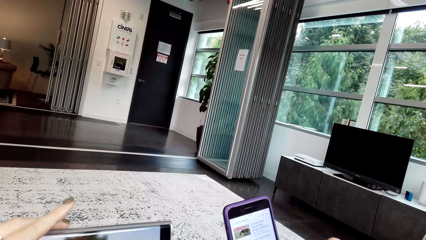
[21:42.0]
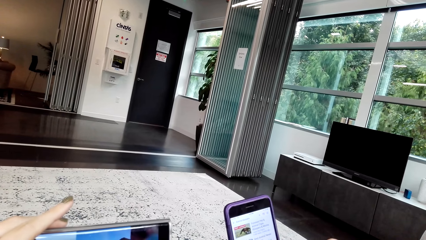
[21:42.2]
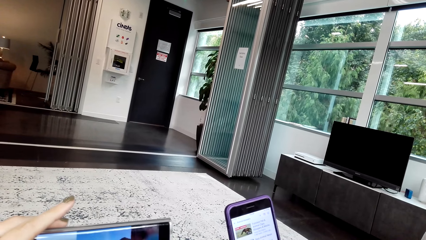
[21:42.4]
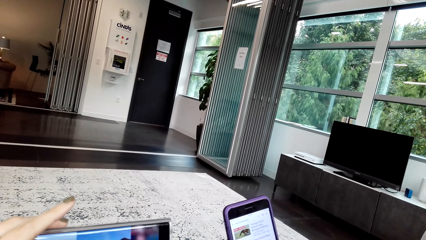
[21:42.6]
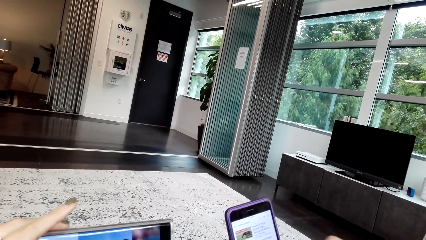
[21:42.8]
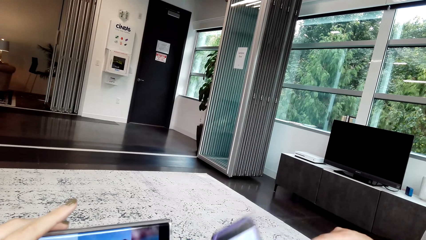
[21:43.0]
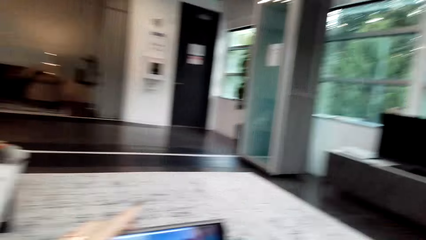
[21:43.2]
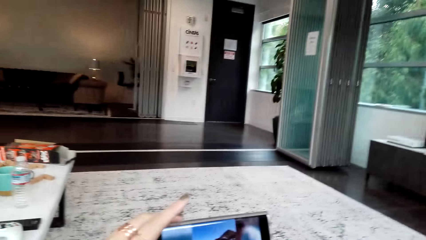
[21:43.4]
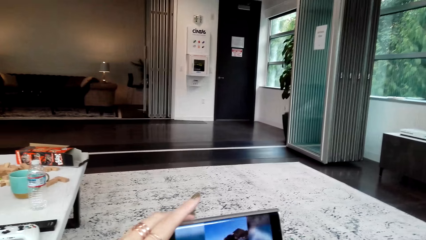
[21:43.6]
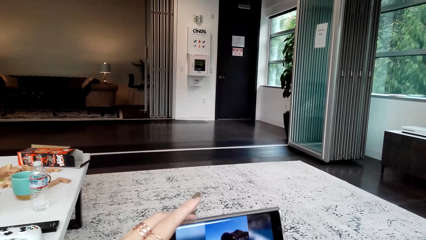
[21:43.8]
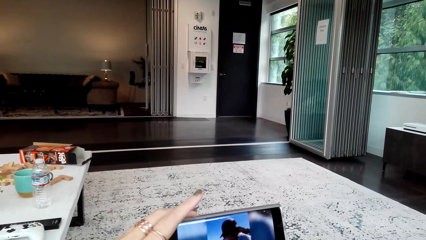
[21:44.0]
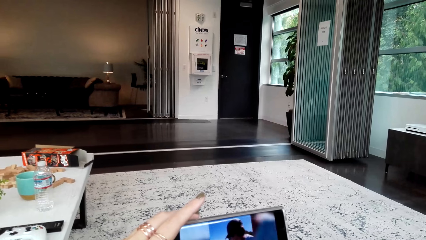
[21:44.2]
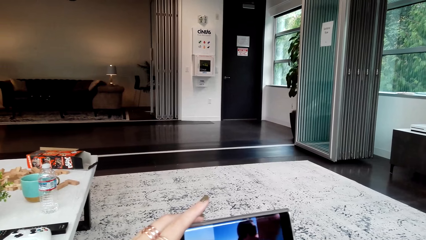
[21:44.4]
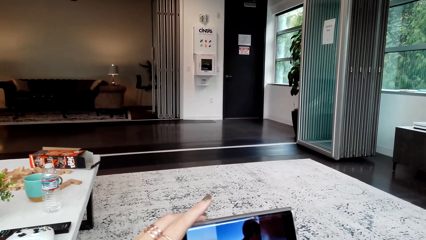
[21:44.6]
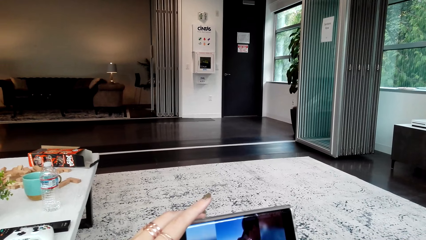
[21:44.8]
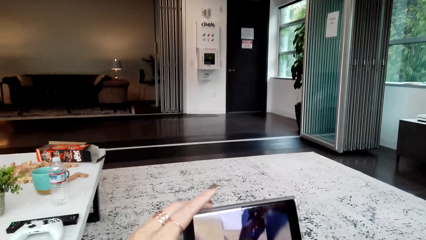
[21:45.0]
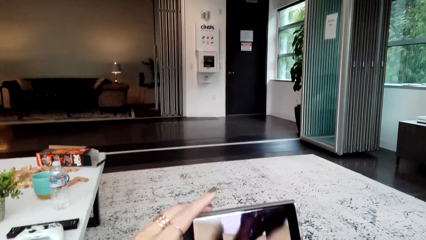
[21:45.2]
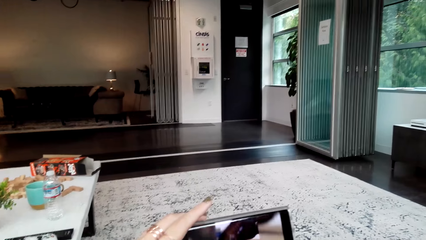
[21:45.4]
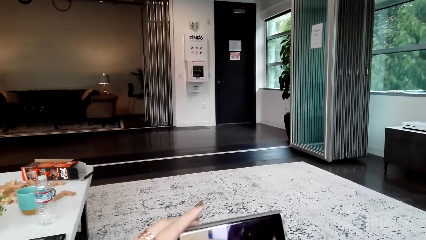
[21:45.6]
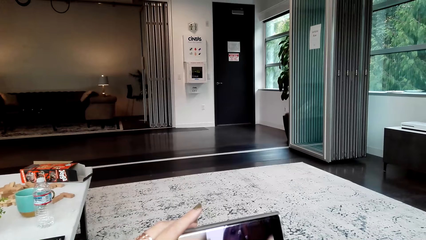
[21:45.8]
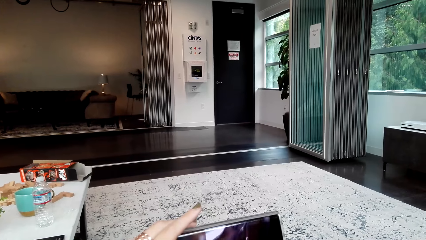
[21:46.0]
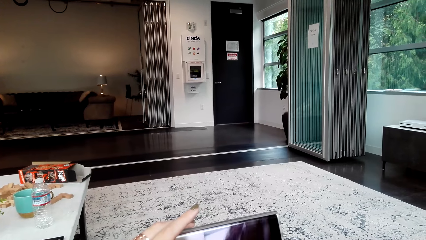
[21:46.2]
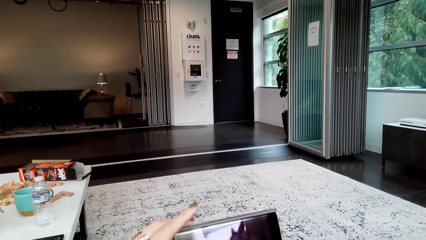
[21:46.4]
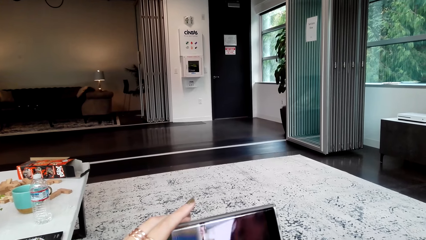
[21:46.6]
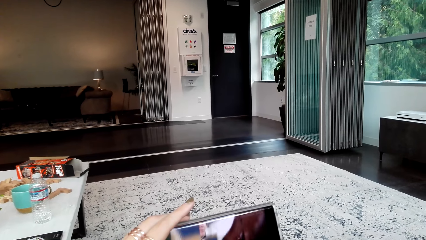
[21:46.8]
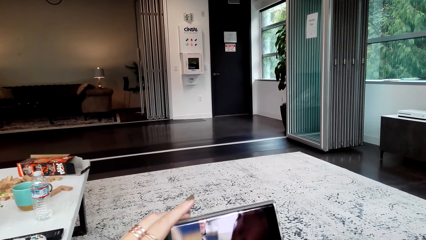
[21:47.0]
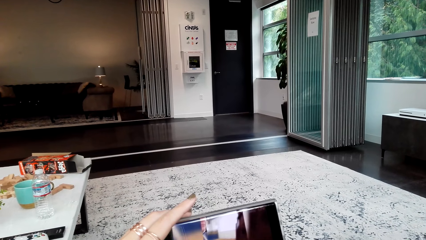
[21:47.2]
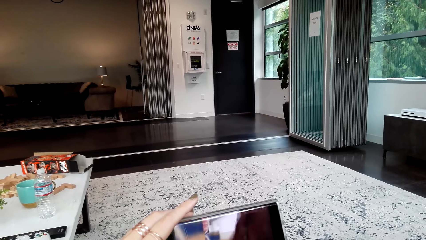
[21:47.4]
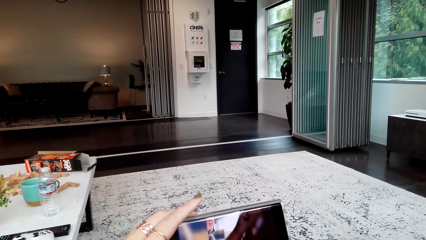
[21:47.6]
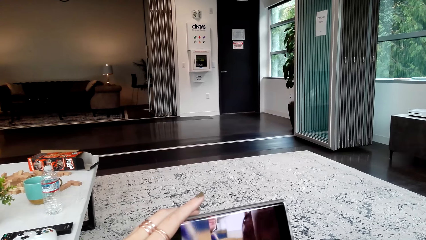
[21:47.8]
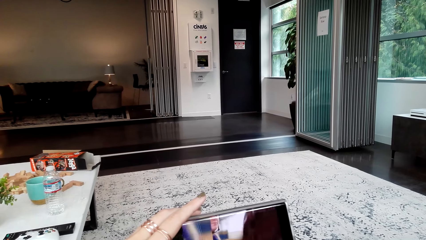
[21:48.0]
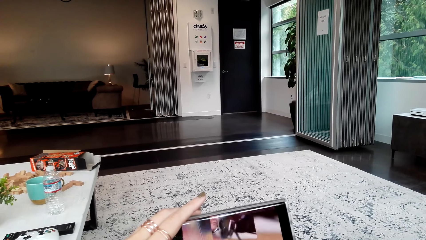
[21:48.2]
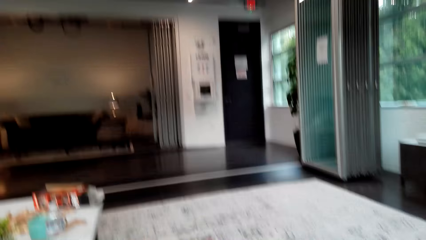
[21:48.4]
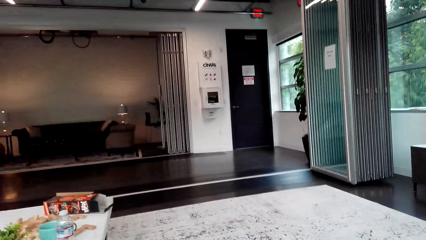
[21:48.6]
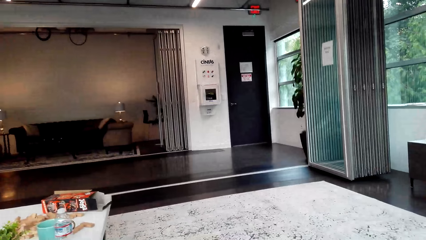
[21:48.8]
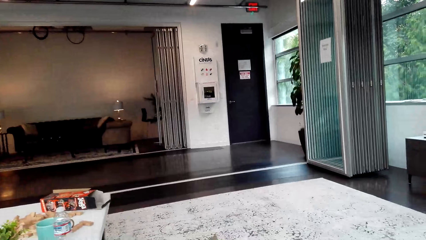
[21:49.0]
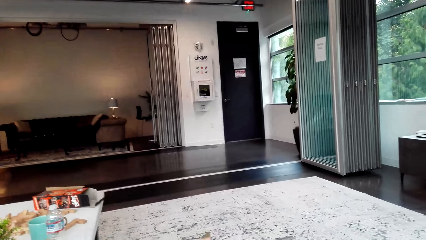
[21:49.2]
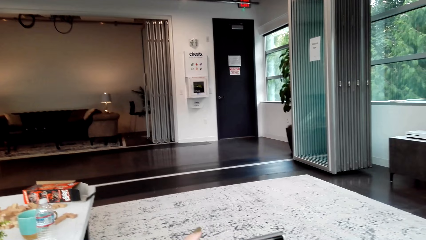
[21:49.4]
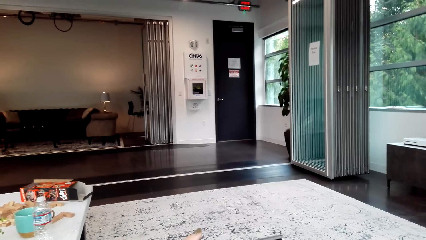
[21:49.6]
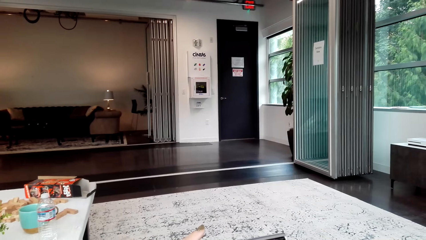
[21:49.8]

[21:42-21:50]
A woman operates the phone. The camera wearer watches the movie on the phone.

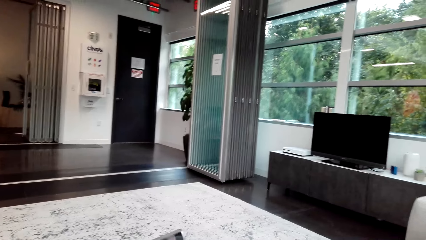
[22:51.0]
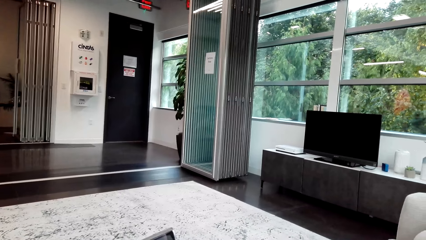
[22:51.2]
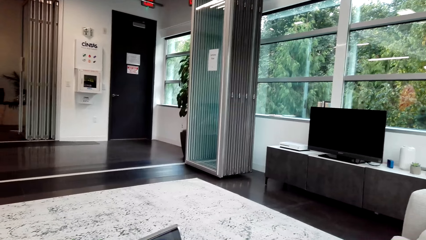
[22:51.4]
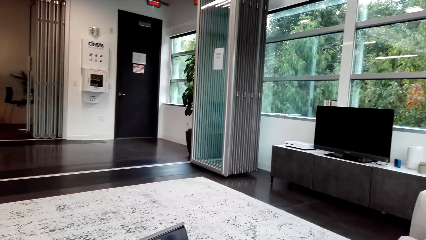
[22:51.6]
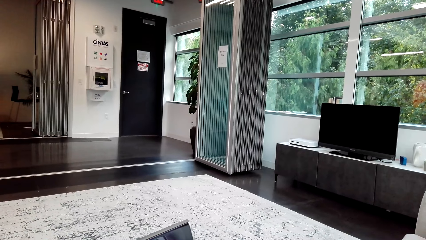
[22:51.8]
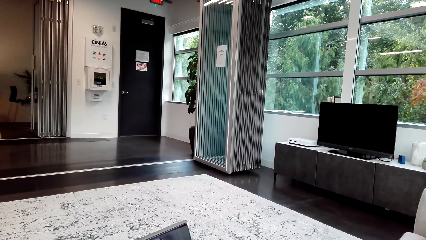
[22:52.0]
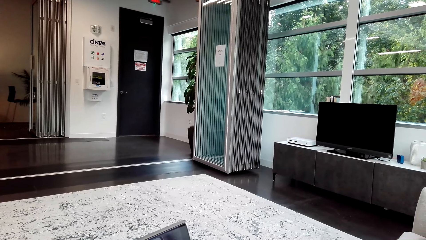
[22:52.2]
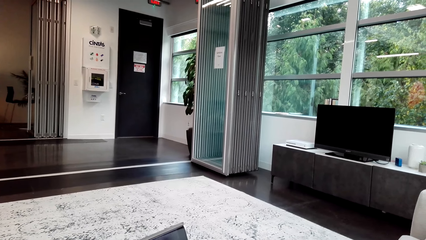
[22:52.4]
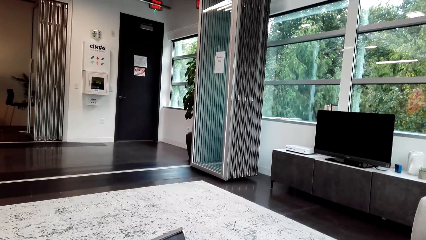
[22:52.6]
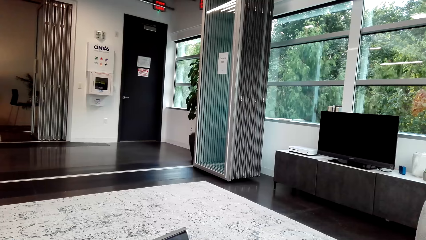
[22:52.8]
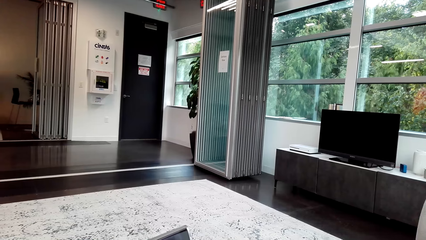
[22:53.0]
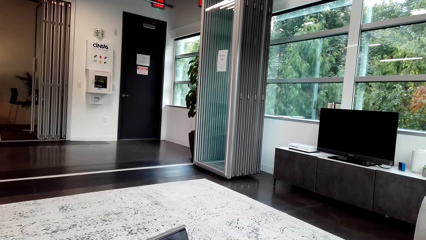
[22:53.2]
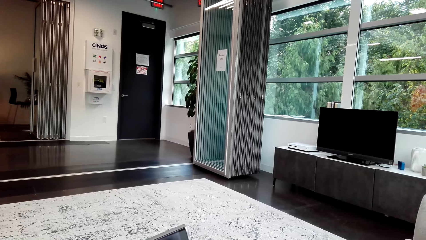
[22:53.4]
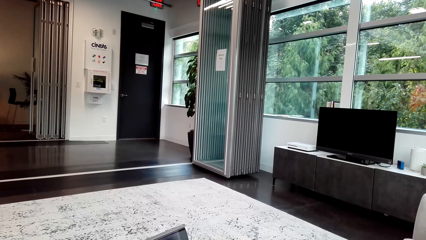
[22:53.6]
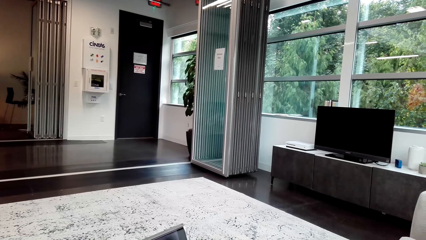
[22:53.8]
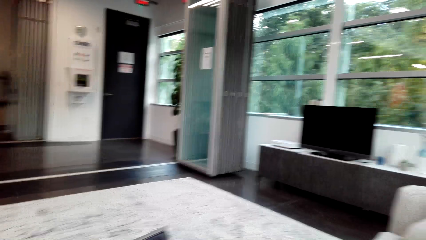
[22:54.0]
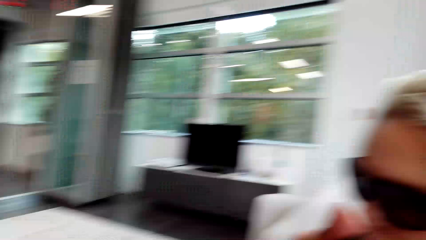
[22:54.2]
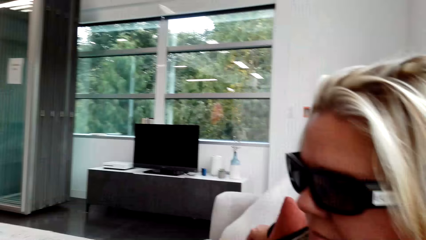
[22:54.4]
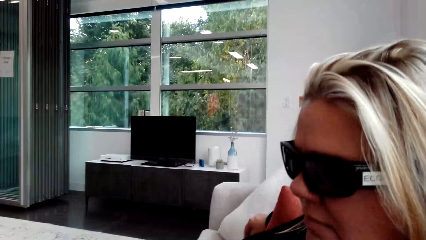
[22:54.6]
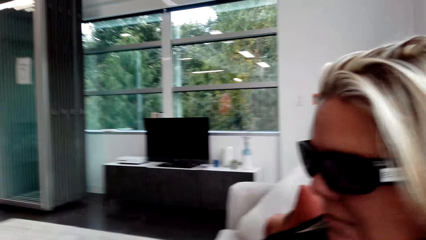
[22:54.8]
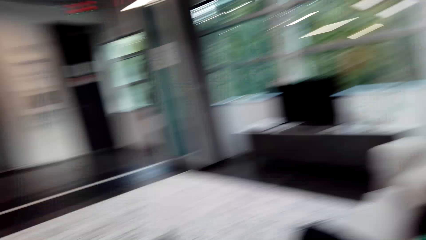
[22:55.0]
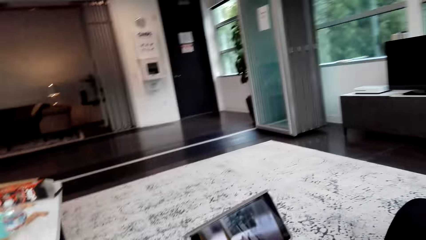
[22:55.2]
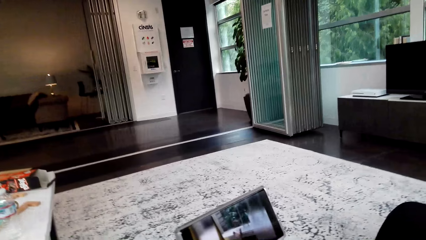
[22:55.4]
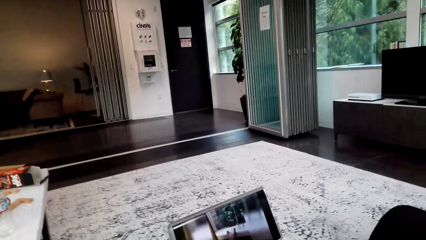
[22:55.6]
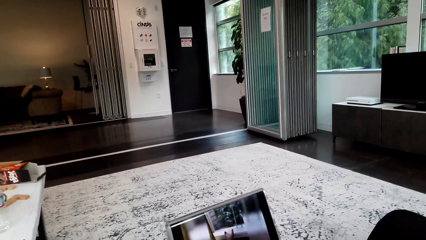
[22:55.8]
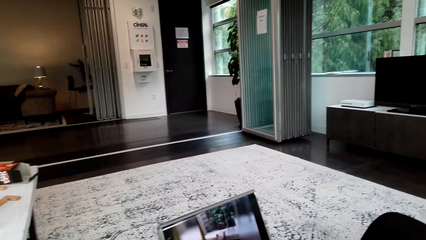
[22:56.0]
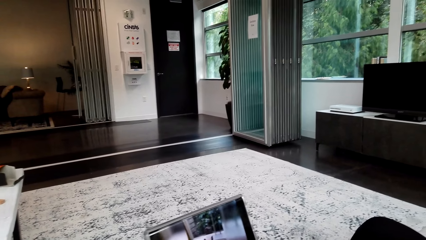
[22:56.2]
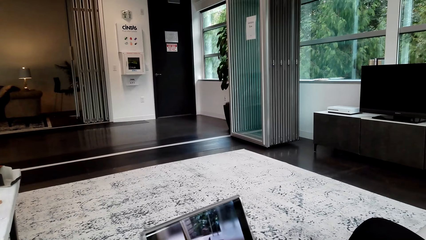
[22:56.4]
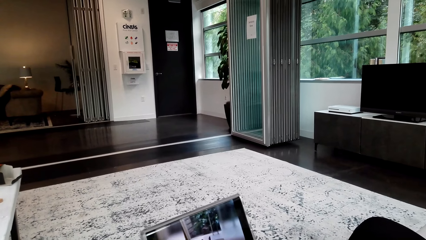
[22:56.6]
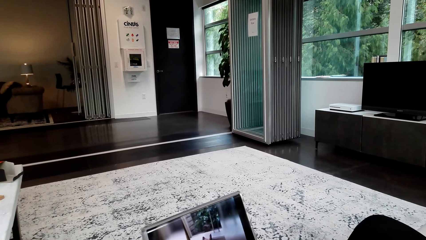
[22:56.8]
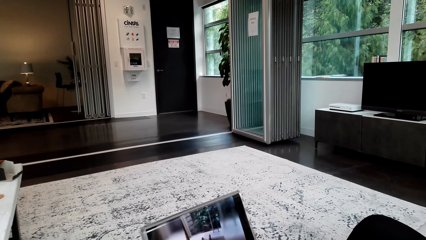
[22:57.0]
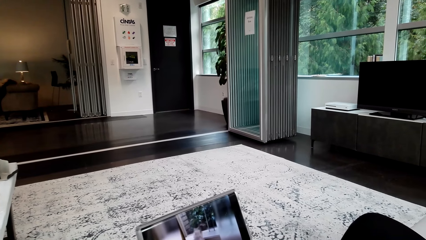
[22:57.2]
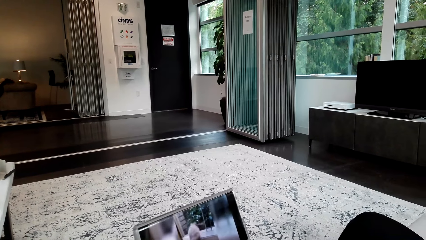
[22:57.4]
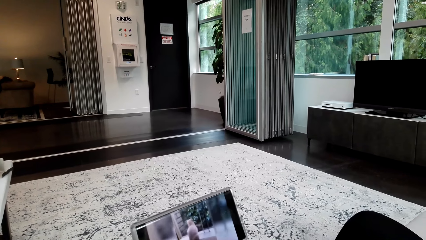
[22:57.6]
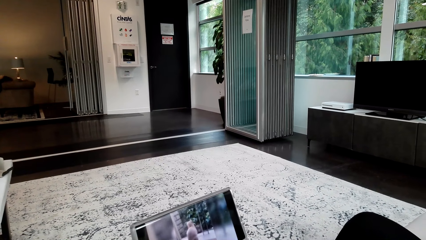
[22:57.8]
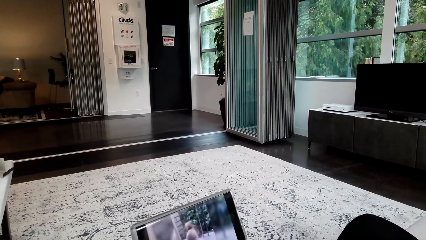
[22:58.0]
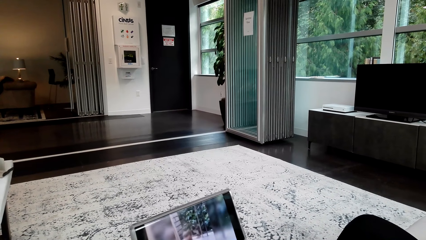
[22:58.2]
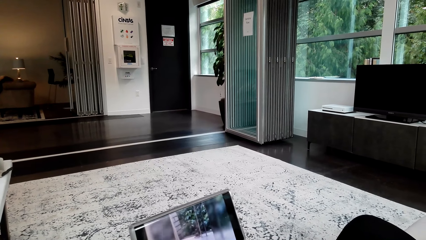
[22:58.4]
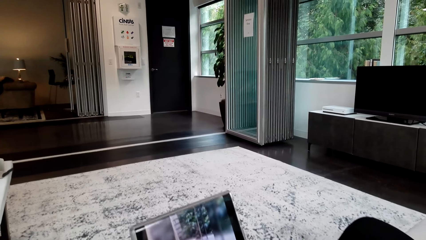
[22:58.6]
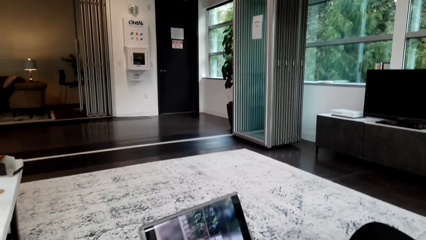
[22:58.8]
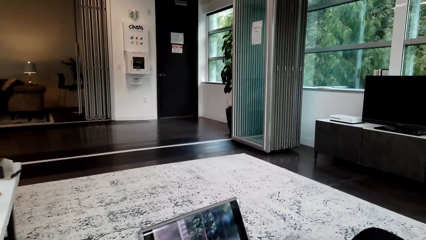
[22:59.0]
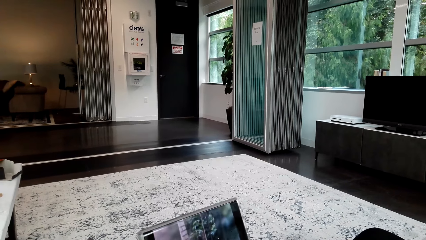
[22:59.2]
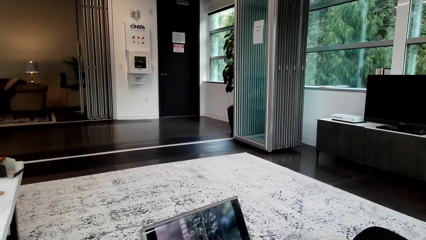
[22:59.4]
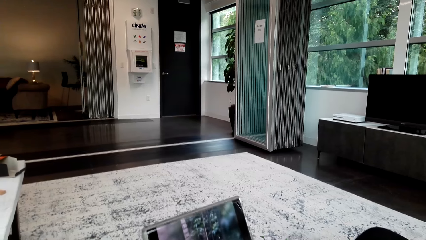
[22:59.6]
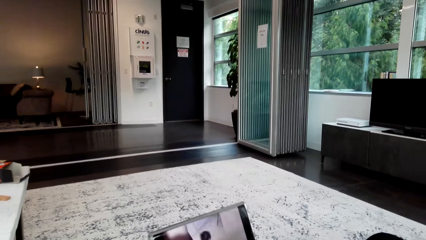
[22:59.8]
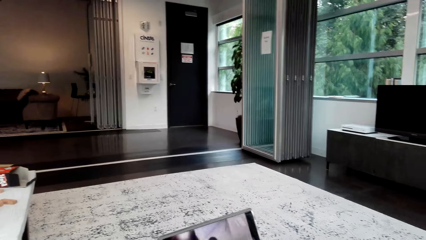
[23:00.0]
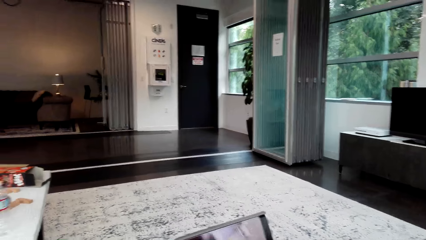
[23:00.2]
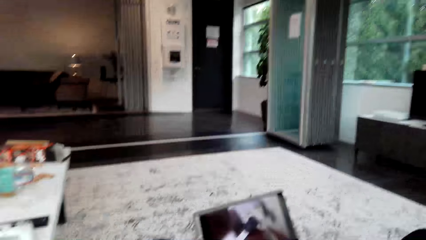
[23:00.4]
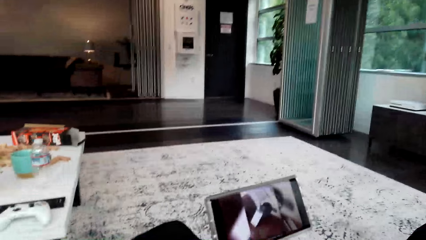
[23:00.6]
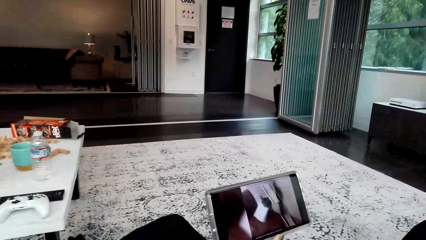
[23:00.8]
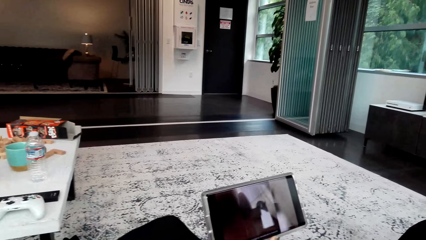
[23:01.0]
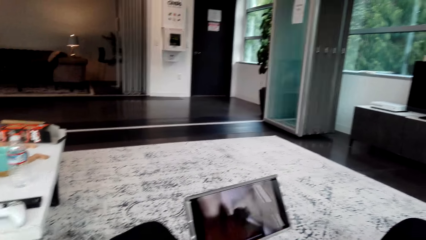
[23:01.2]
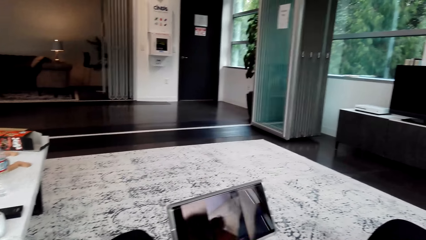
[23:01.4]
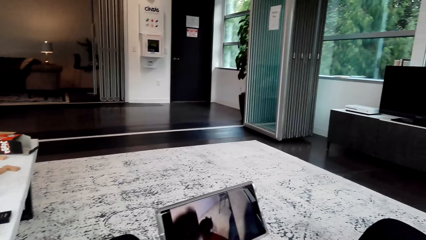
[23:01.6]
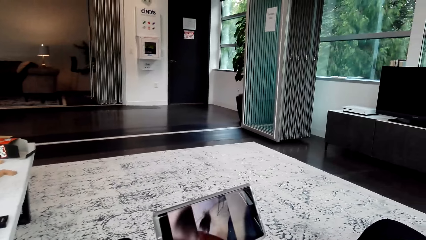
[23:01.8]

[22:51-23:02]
The camera wearer chats with a lady. They look at the lady. They watch a documentary on the phone.
